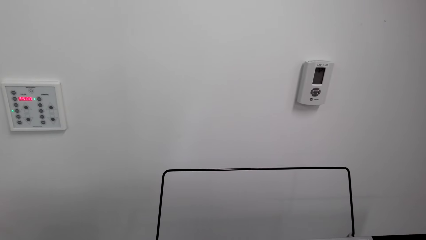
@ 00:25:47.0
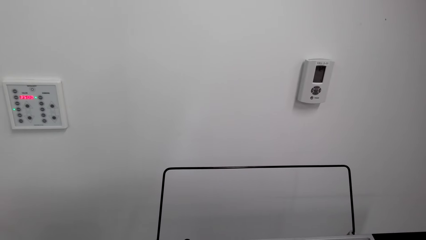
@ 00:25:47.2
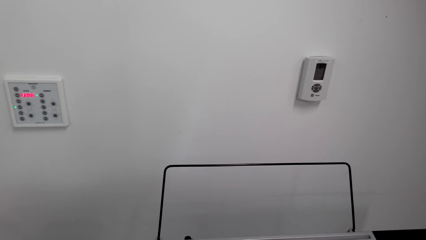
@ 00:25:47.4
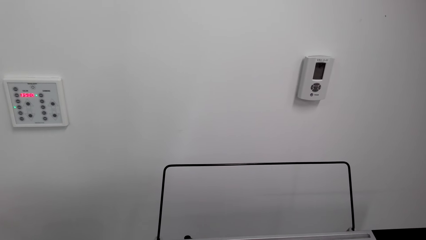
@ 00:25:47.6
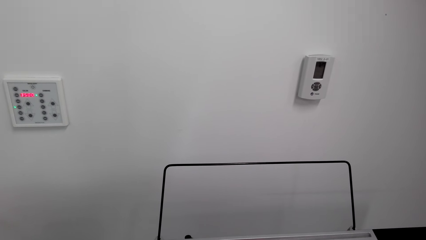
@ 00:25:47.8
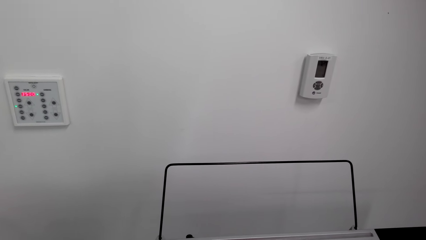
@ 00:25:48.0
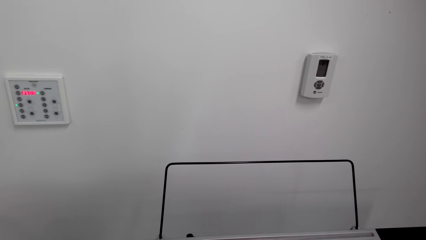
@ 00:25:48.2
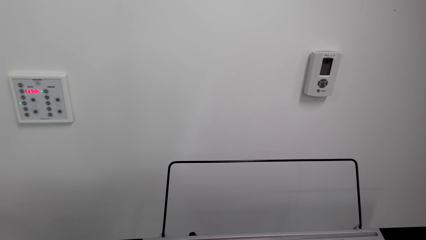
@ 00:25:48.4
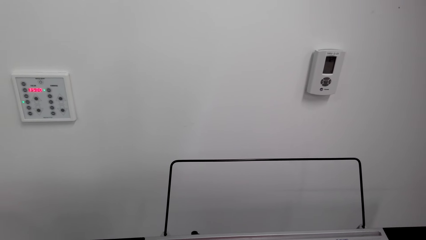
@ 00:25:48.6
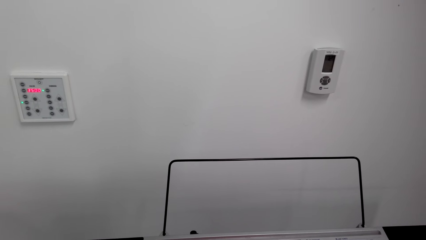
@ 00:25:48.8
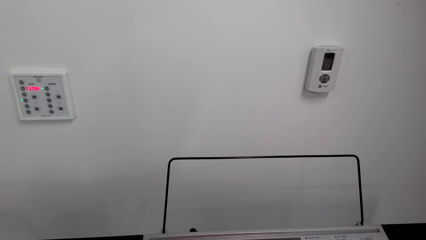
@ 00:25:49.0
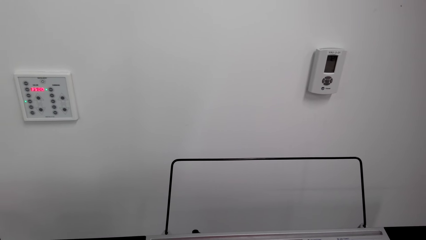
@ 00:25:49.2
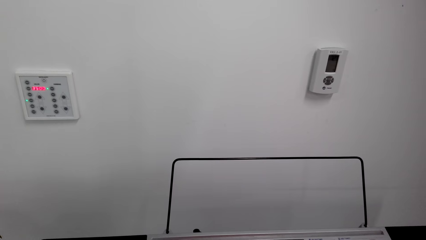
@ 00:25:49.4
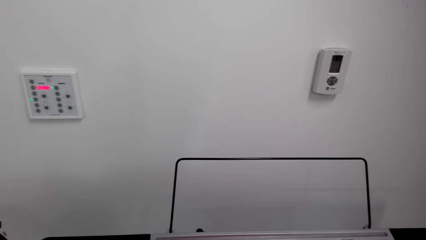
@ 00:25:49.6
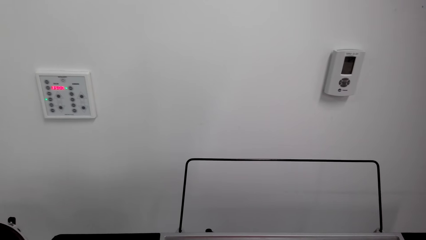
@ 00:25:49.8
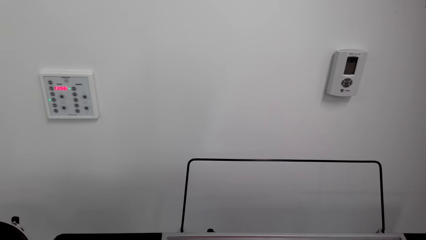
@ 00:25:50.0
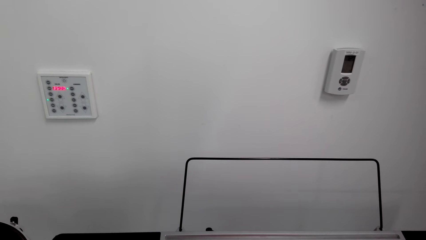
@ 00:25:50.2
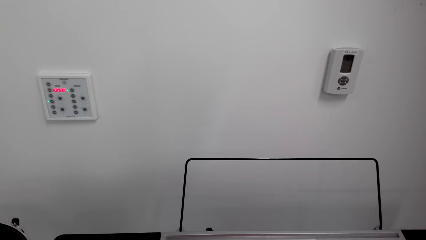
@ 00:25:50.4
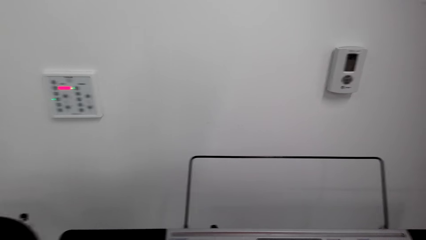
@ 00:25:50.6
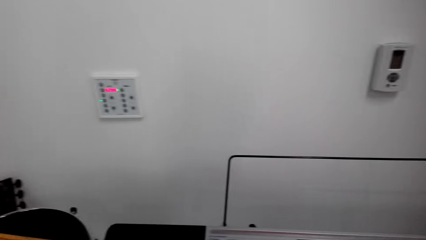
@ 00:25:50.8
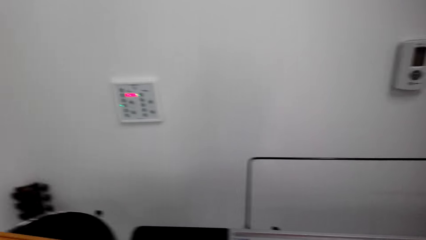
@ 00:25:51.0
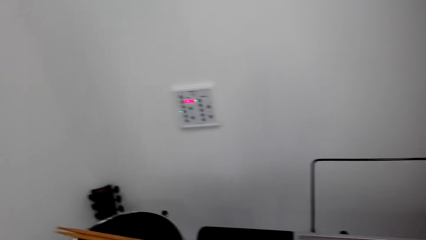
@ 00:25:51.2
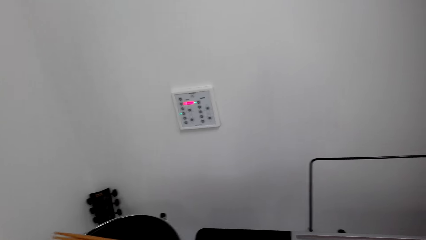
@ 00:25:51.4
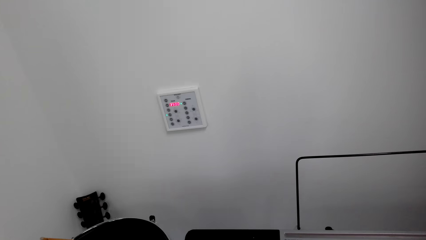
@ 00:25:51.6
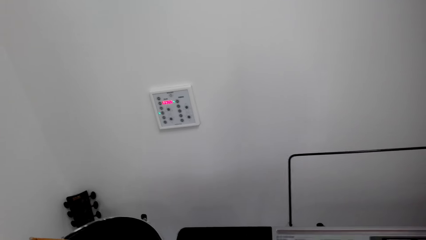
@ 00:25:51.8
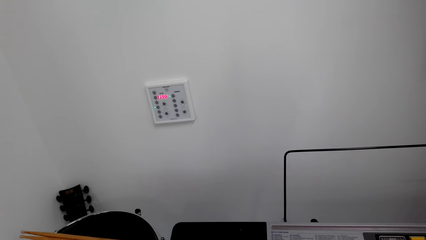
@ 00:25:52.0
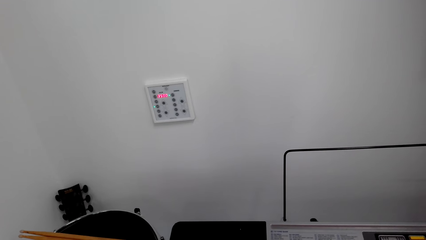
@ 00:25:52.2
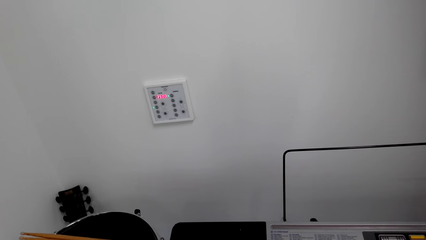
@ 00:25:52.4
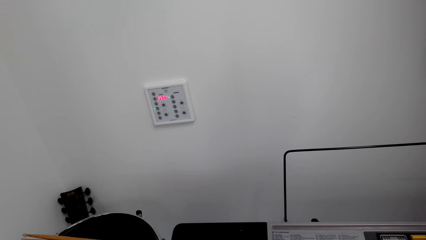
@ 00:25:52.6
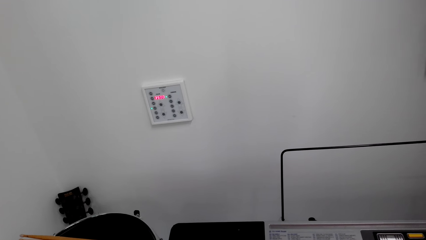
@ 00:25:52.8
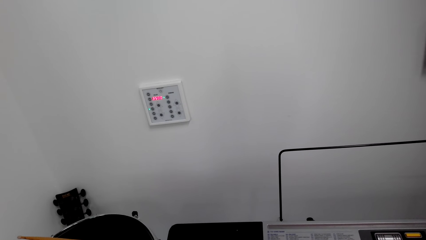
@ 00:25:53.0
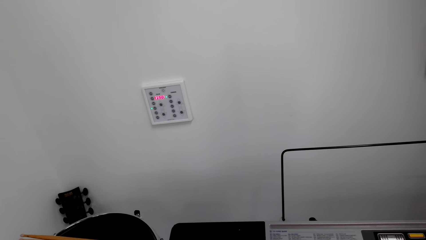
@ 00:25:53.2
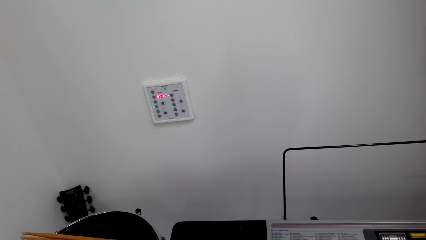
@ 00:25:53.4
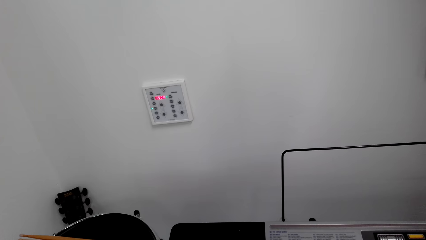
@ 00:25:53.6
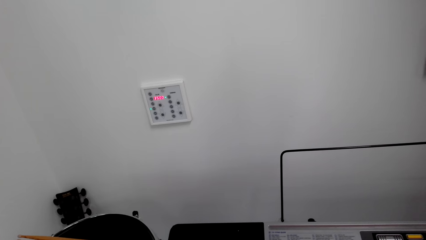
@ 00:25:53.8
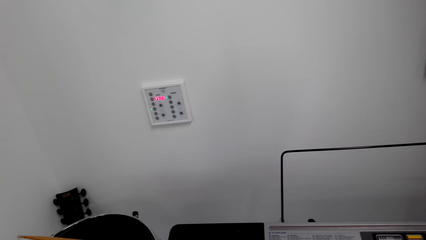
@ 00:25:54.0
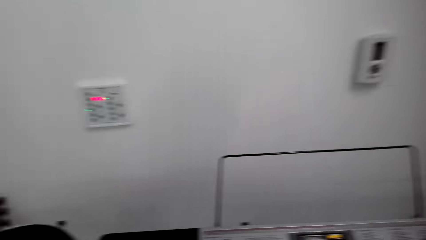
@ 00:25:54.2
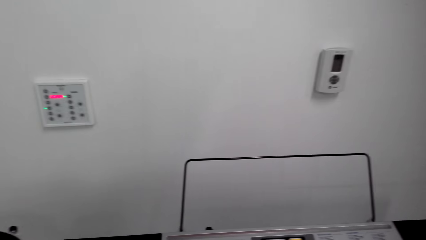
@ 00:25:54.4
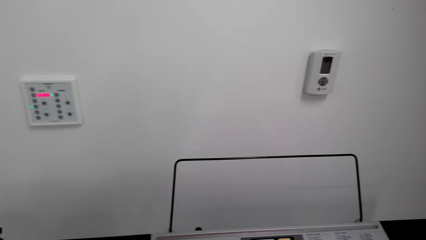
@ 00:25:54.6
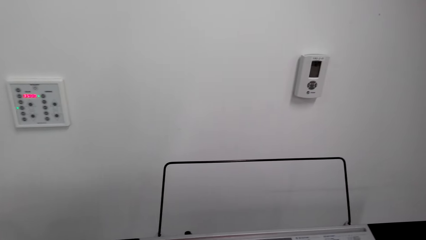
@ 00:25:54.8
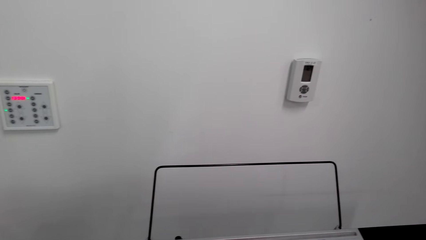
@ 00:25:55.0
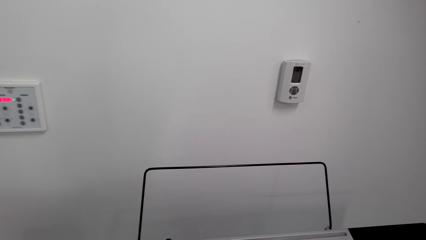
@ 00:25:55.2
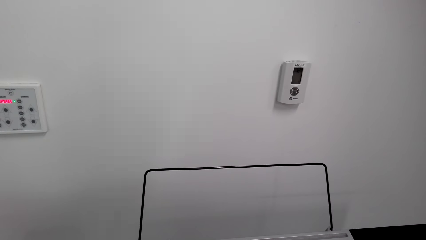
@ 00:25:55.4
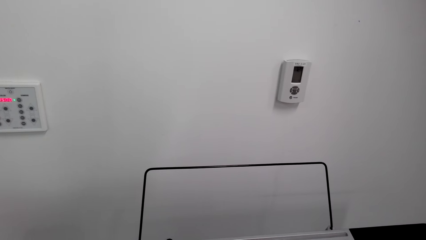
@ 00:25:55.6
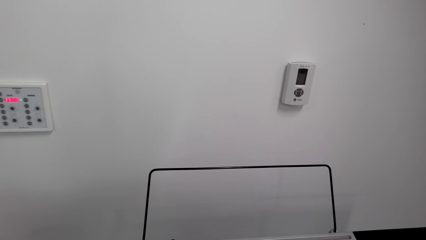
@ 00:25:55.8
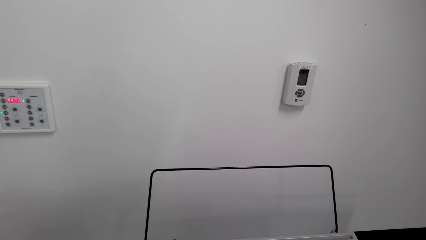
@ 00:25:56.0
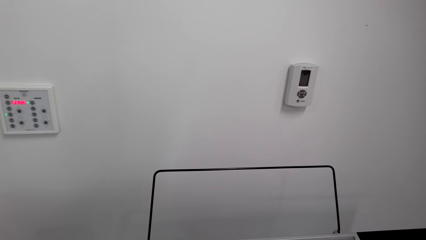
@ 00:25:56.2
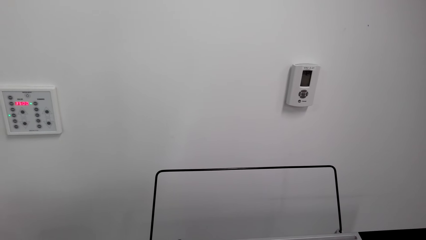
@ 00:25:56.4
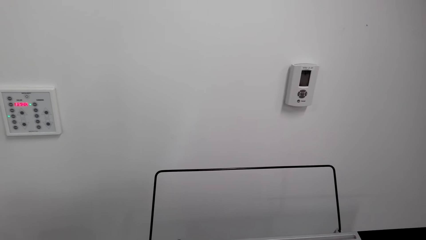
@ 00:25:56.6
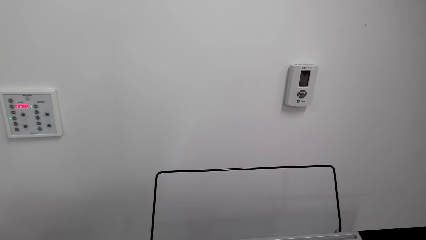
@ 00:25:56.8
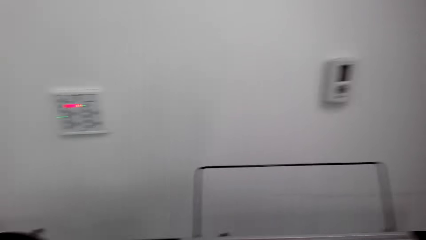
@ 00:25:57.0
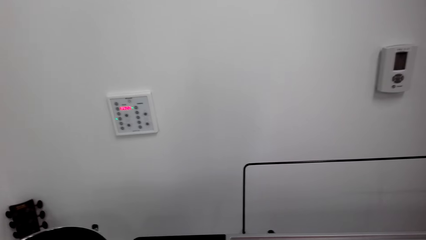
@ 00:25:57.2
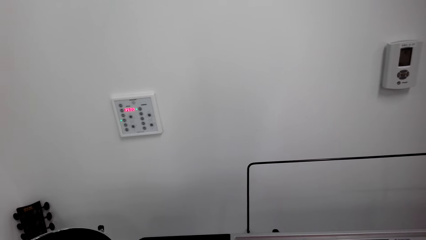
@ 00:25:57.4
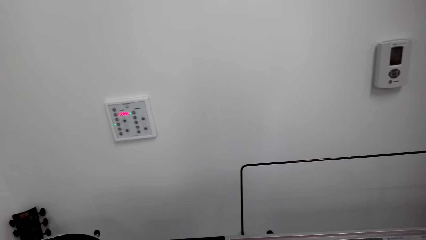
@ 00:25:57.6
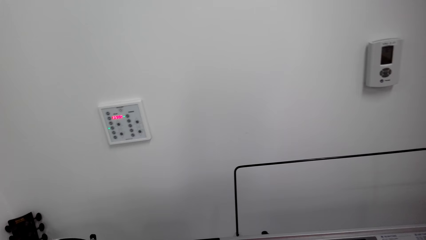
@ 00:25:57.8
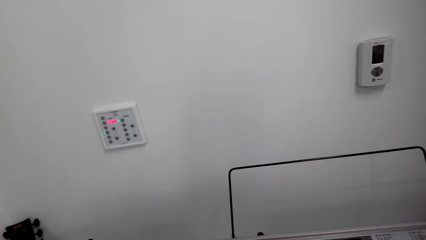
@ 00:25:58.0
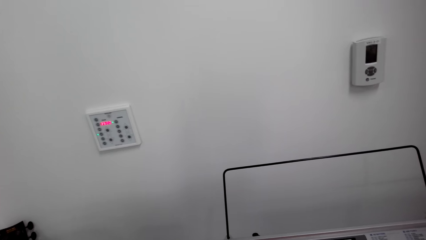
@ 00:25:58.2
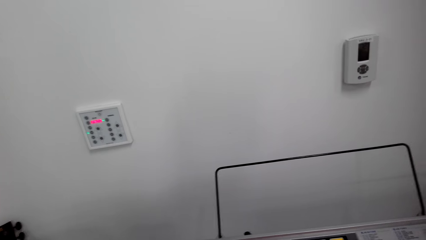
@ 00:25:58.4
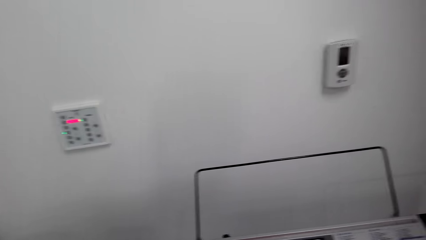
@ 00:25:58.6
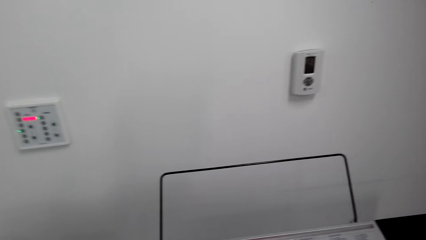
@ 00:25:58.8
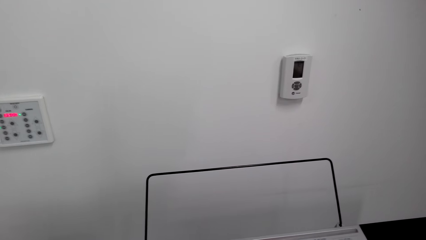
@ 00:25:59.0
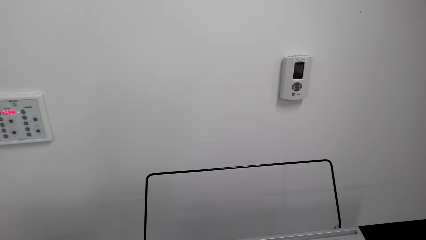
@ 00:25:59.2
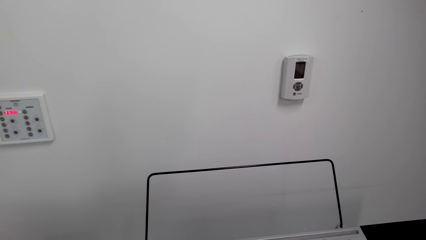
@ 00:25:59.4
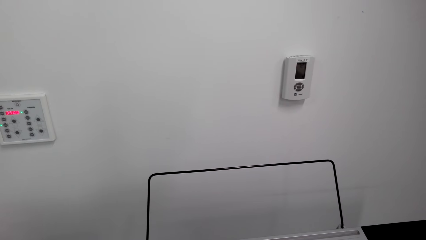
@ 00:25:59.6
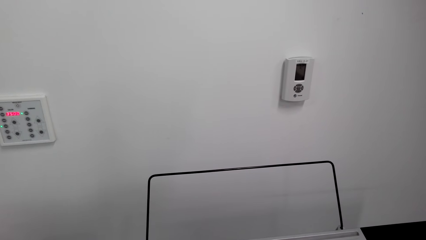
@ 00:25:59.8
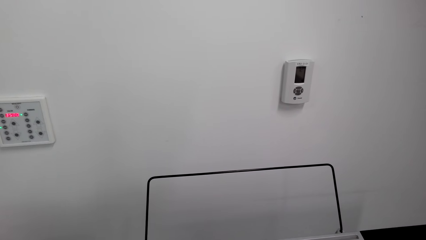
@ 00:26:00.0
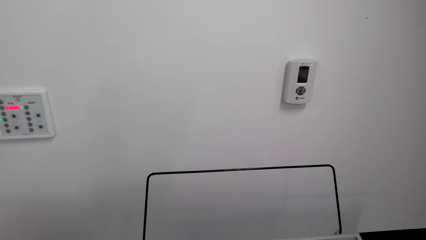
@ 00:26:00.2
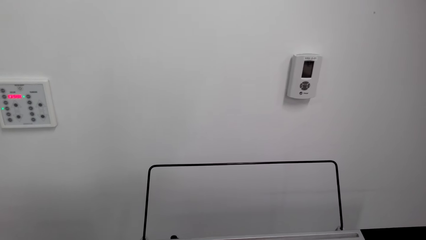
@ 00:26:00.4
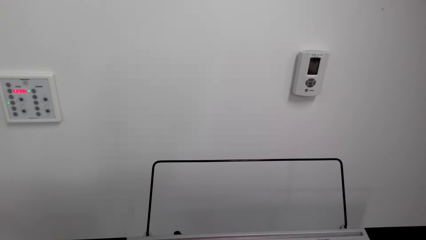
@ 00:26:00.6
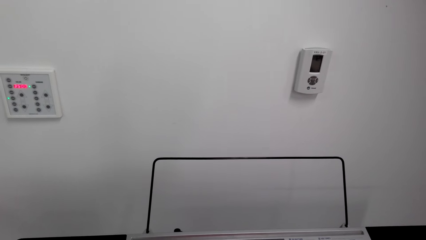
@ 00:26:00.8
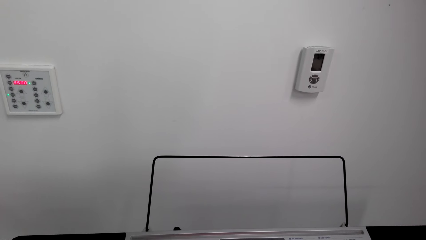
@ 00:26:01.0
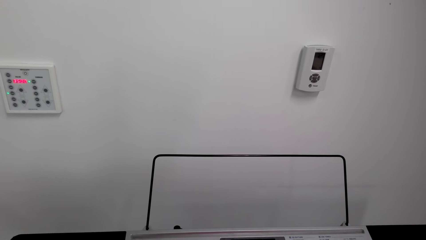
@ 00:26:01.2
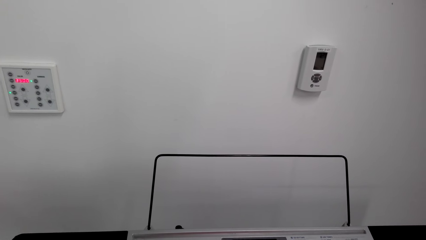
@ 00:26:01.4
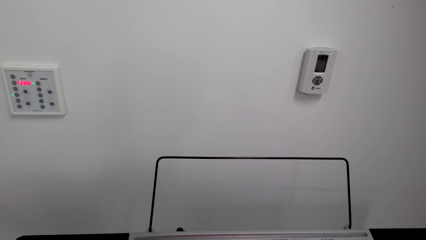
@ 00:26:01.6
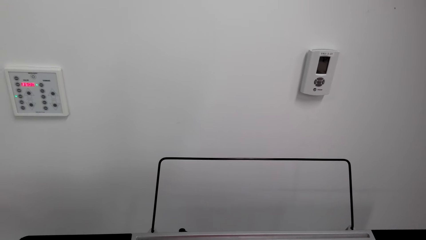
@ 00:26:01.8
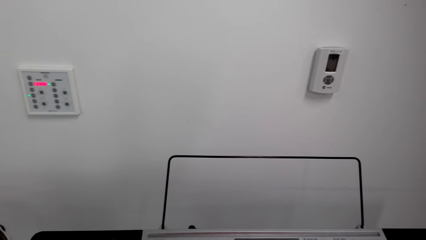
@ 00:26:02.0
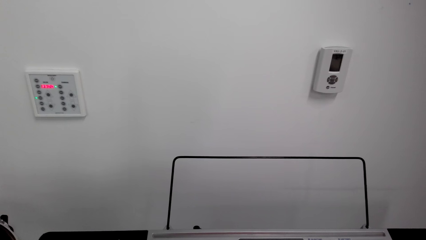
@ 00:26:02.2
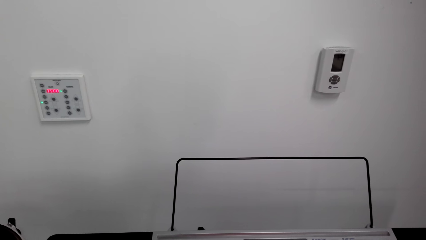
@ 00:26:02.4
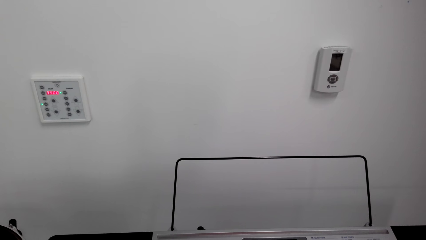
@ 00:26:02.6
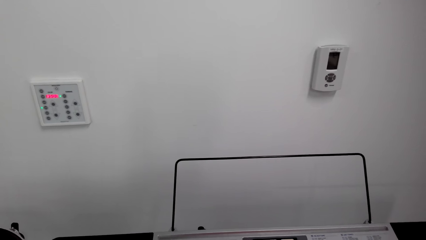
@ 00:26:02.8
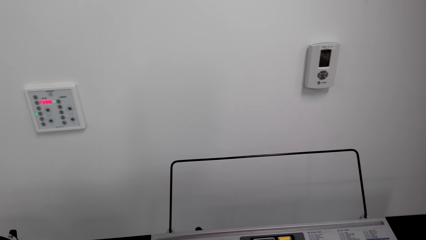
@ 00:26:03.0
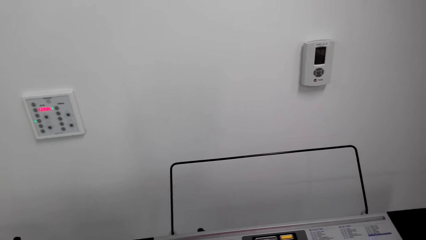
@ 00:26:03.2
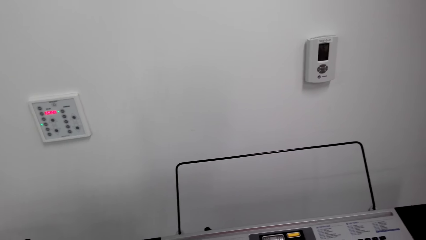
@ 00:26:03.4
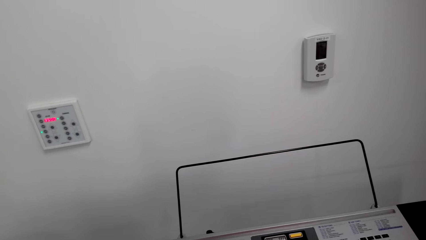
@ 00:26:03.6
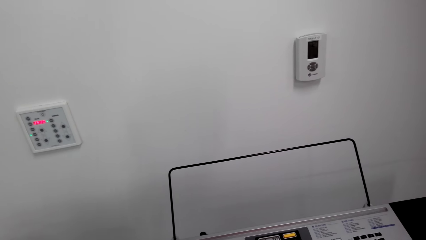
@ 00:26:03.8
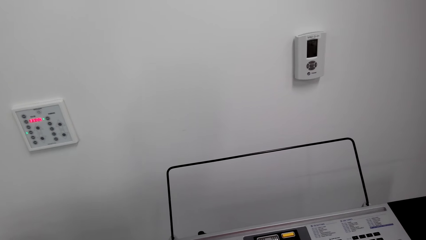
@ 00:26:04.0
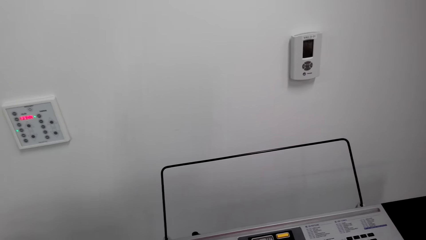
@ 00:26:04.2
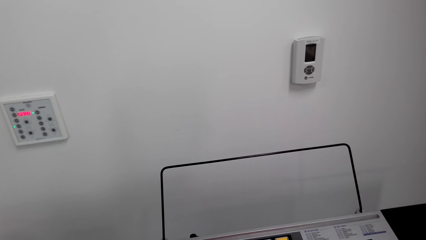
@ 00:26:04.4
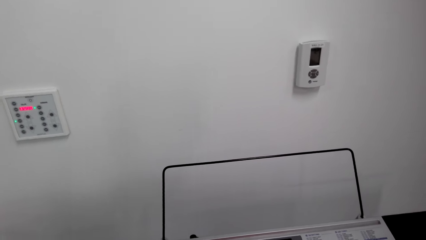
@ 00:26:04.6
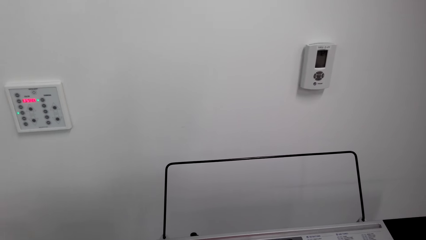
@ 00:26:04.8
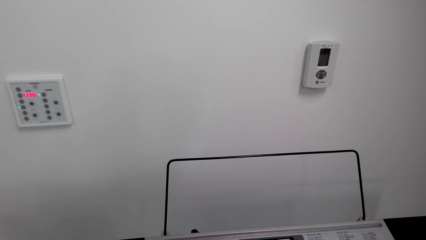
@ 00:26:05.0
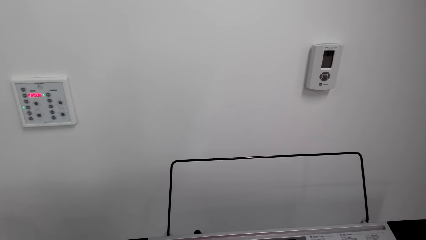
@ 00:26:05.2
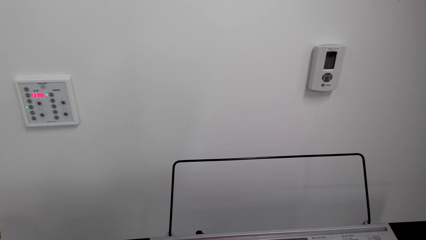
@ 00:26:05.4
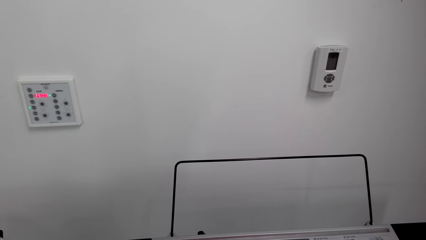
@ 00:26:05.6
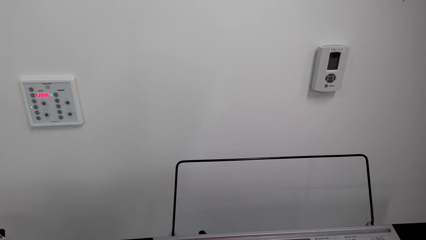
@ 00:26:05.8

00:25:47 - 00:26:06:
The camera wearer plays the piano.
